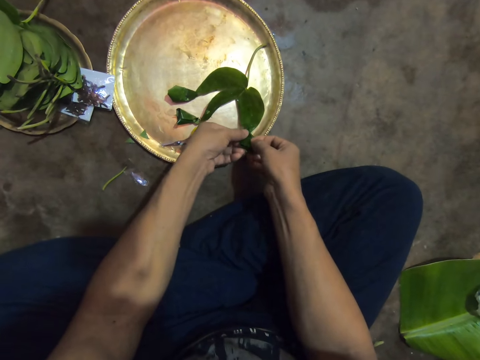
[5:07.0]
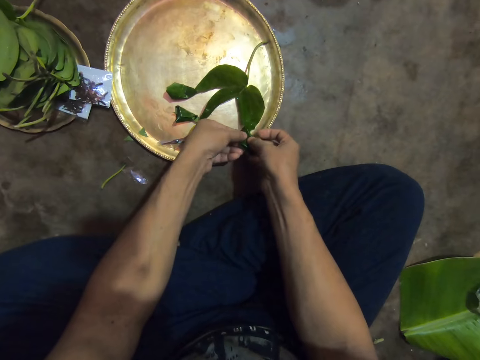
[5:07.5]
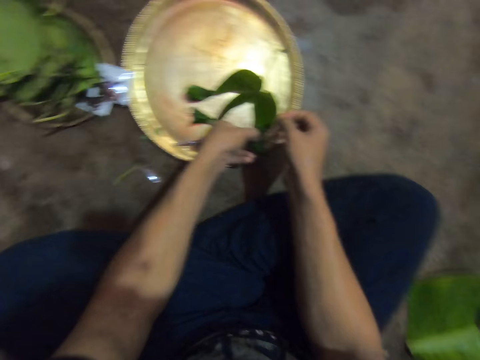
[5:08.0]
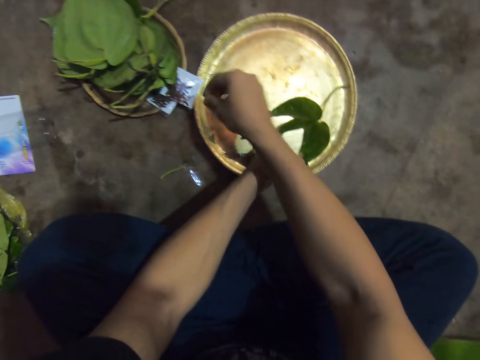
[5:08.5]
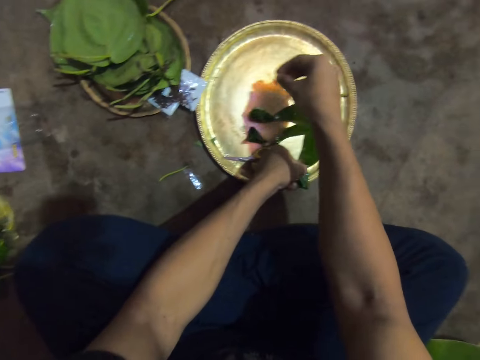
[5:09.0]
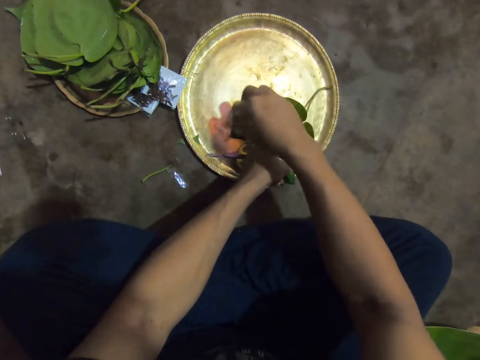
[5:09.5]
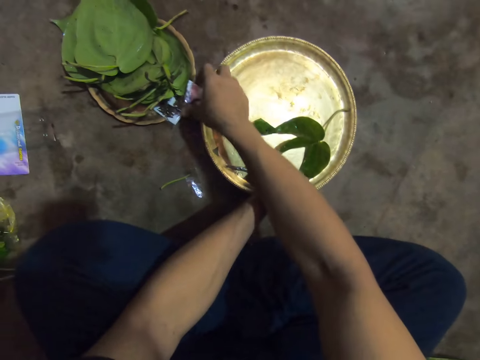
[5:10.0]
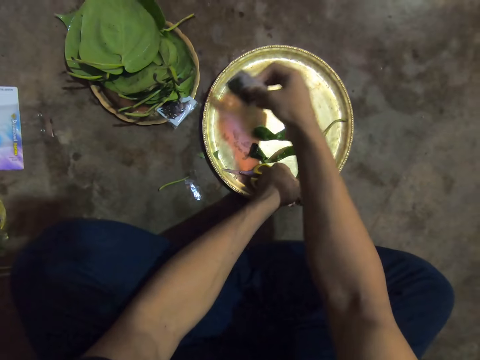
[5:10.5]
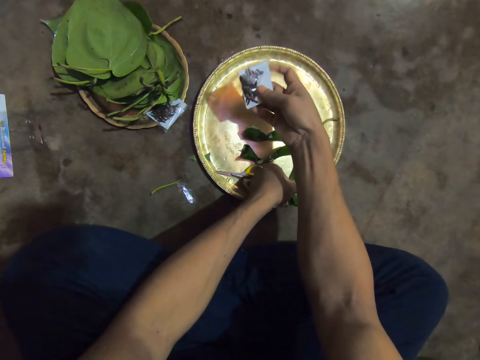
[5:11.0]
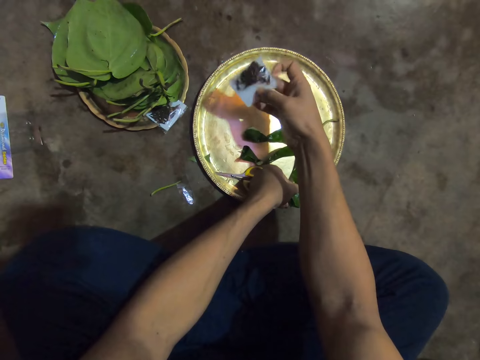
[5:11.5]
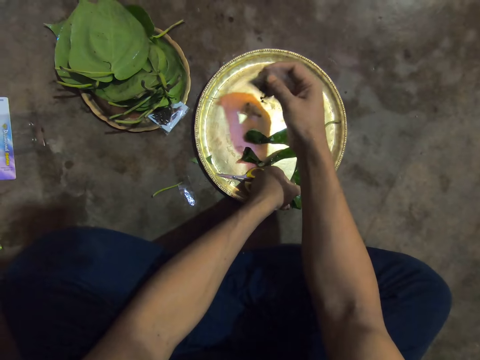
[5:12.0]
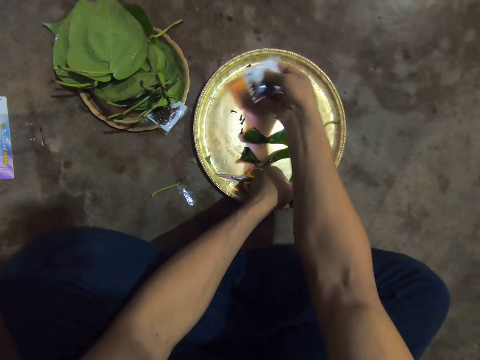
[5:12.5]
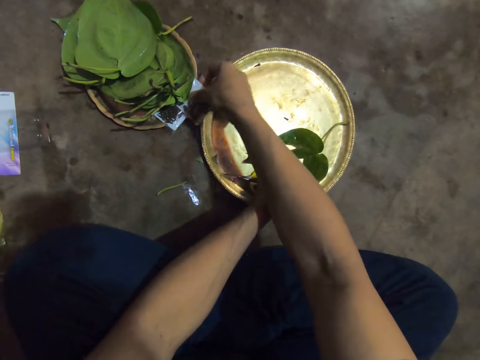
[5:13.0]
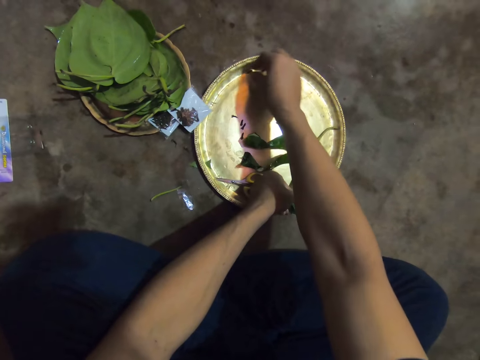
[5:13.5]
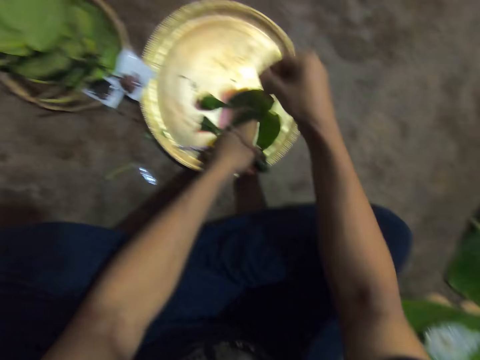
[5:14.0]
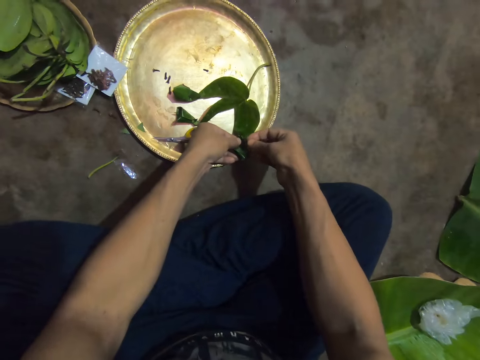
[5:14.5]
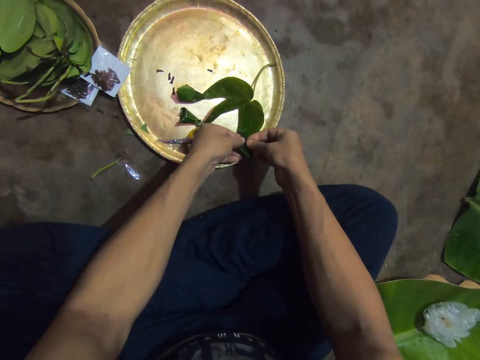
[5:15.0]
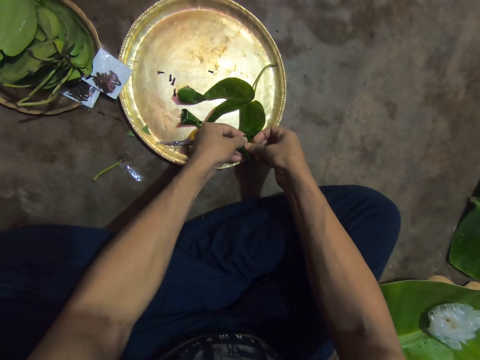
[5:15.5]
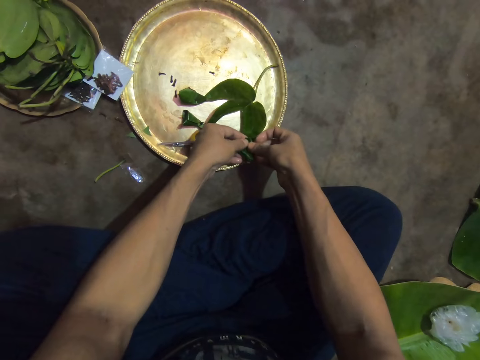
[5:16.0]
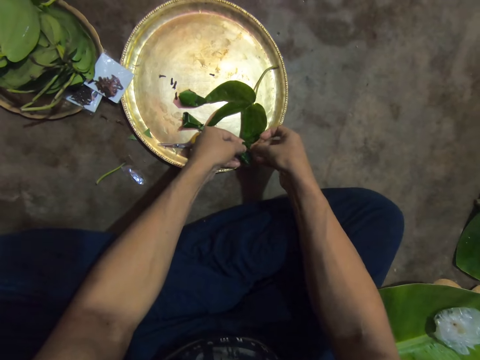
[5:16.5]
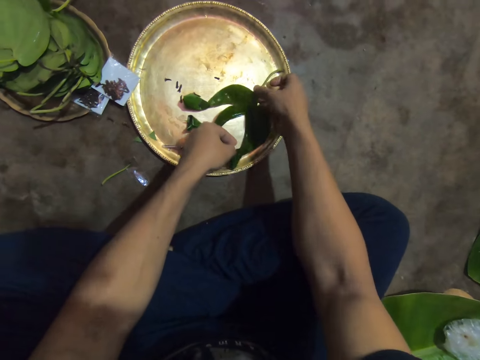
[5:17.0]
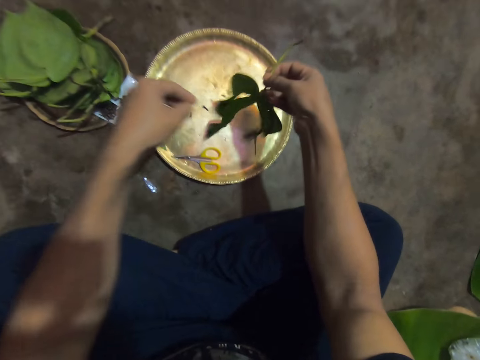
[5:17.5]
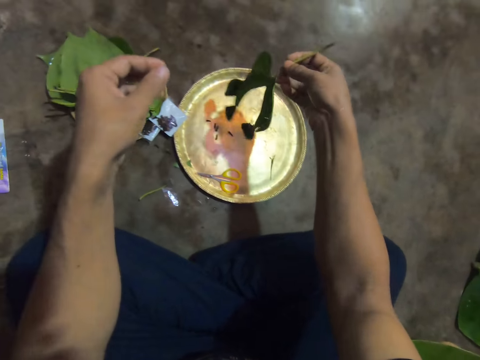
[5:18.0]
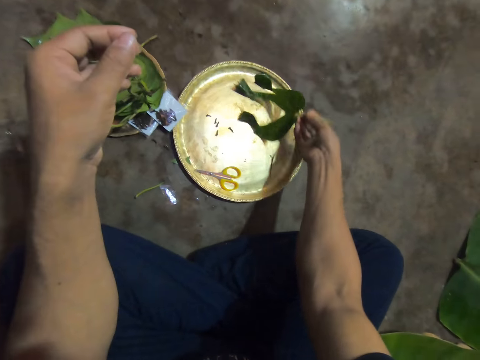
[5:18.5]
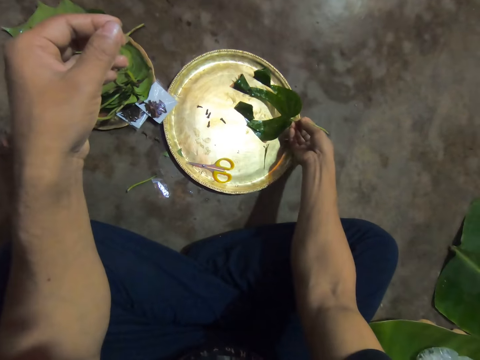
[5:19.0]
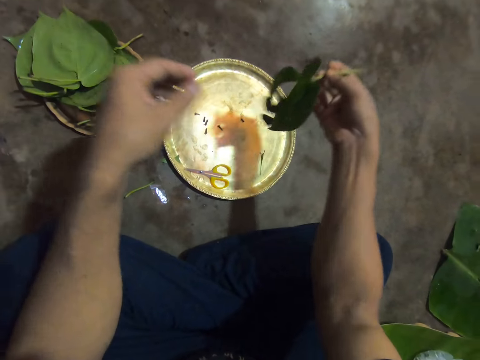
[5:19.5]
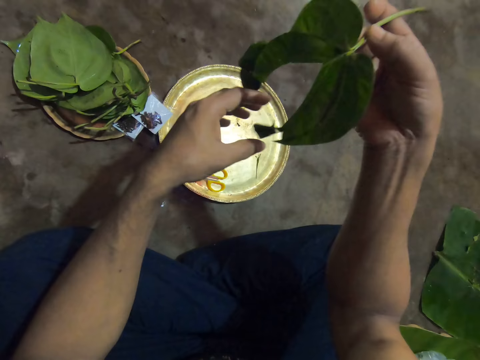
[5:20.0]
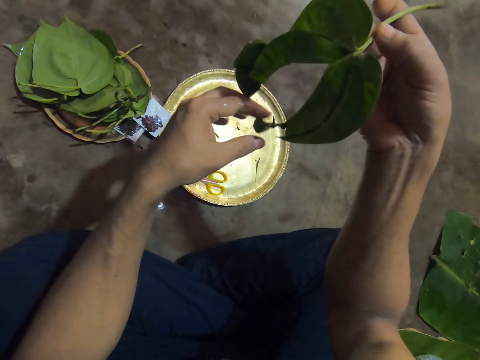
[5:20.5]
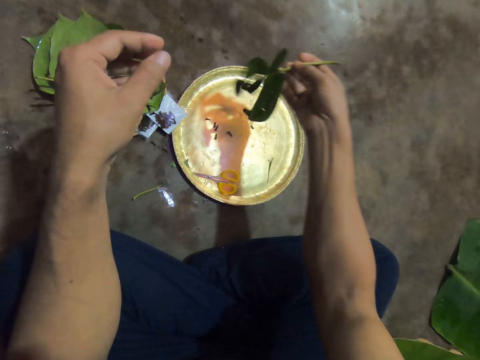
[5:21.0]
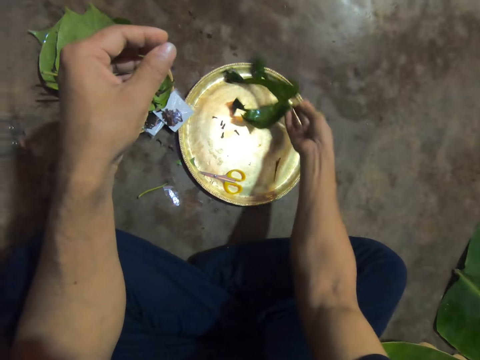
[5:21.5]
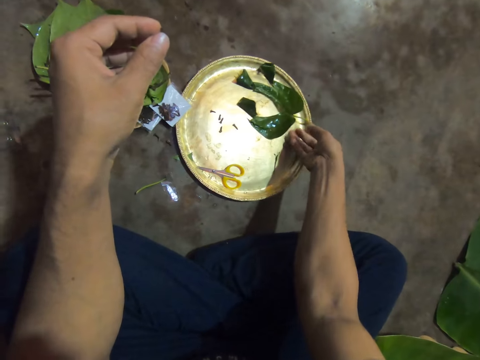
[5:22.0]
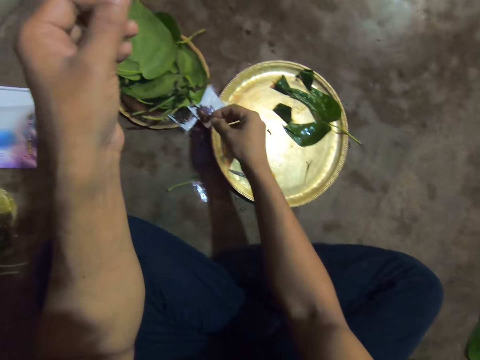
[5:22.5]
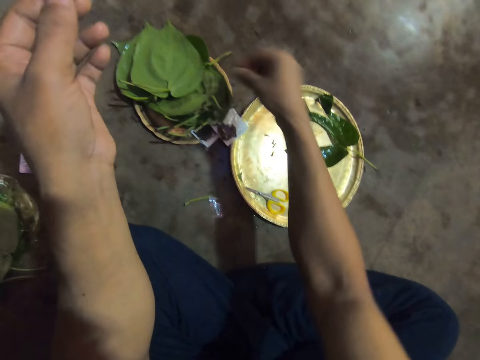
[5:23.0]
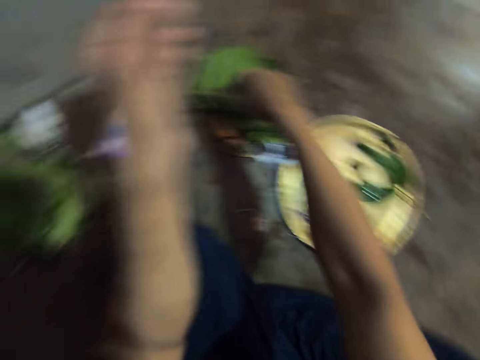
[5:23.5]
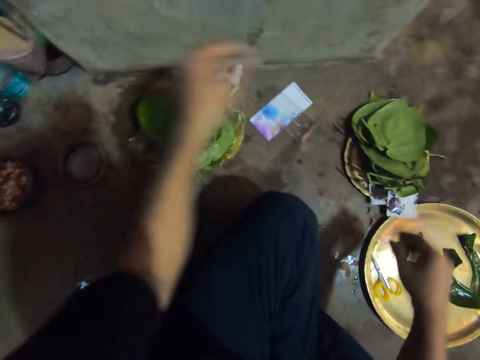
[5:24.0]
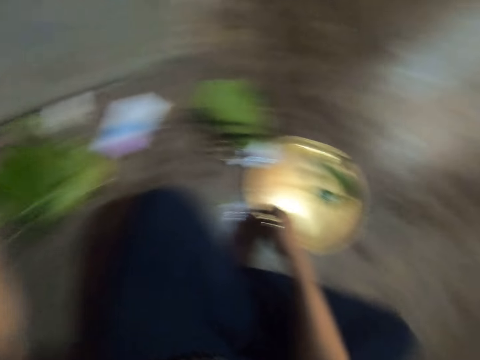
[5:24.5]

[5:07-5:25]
The camera wearer holds the leaves with his left hand. He picks a pack of pins from a tray with his right hand. He pours some pins from the pack of pins to the tray with his right hand. He drops the pack of pins on the tray with his right hand. He picks a pin from the tray with his right hand. He pins the leaves in his left hand together with the pin in his right hand. He holds the leaves with both hands. He picks the leaves from the tray with his right hand. He places the leaves from the tray with his right hand. He picks the leaves from the tray with his right hand. He holds the leaves. He touches the leaves in his right hand with his left hand. He places the leaves on the tray with his right hand. He touches a leaf with his right hand.

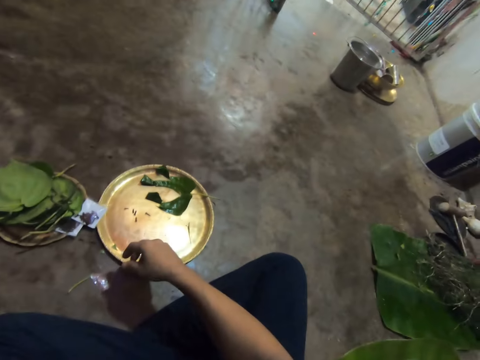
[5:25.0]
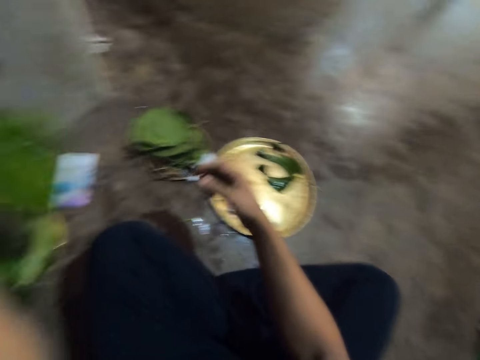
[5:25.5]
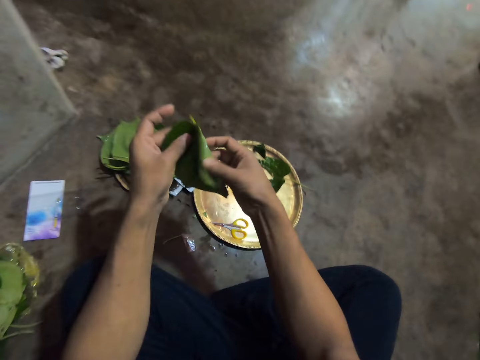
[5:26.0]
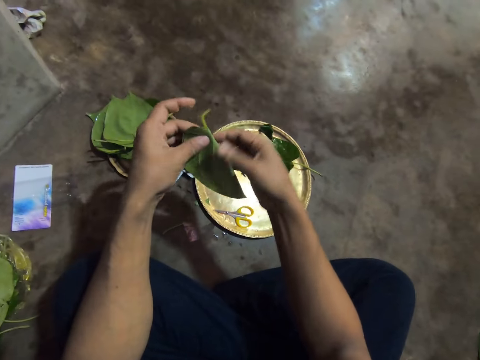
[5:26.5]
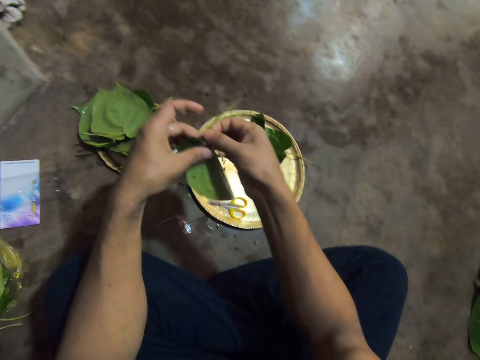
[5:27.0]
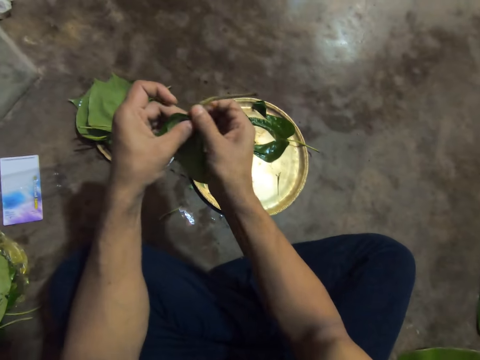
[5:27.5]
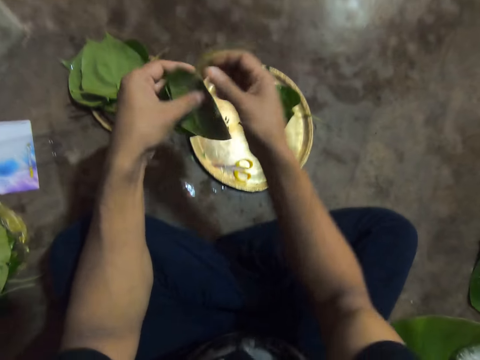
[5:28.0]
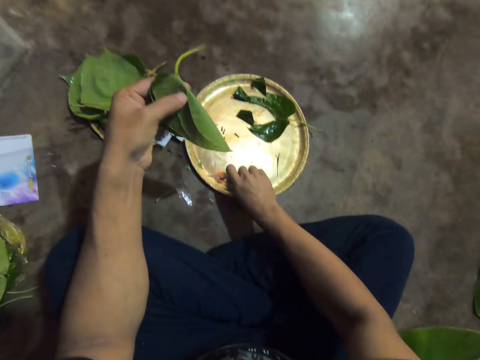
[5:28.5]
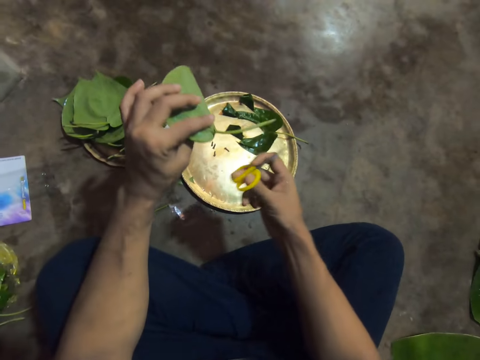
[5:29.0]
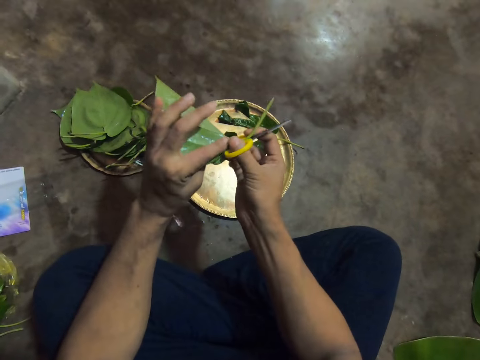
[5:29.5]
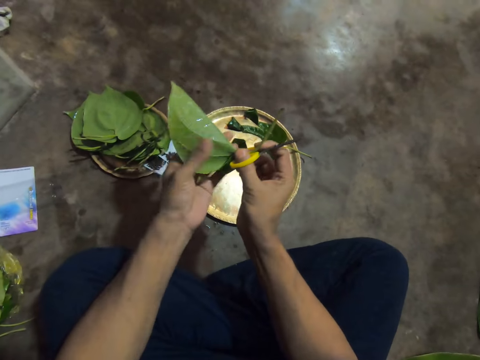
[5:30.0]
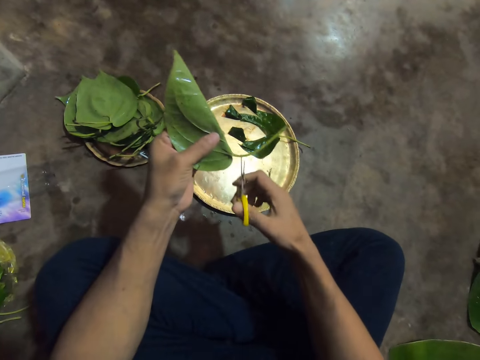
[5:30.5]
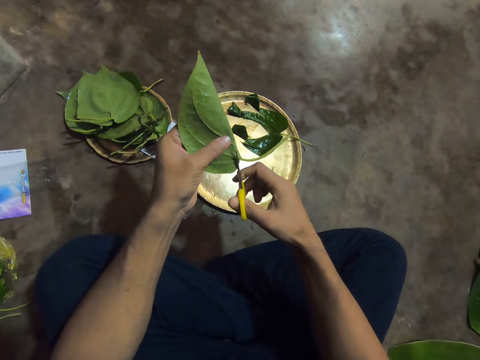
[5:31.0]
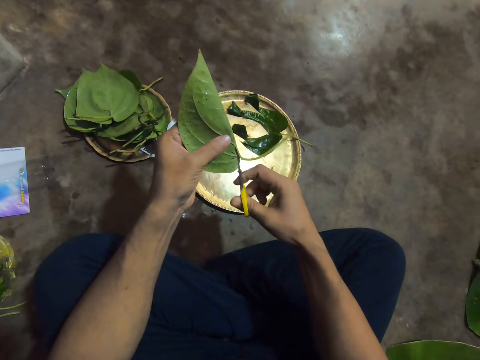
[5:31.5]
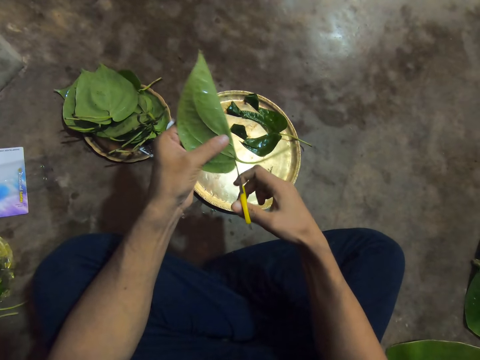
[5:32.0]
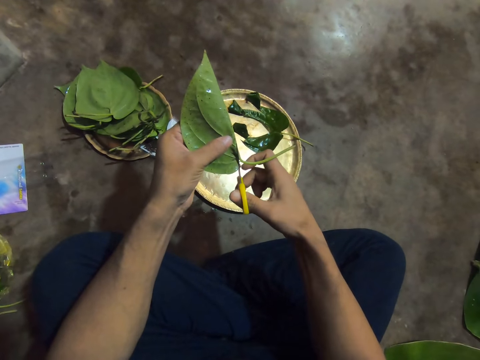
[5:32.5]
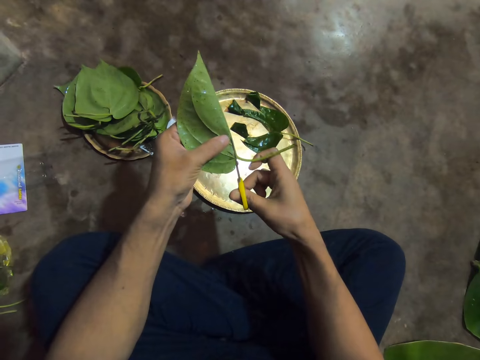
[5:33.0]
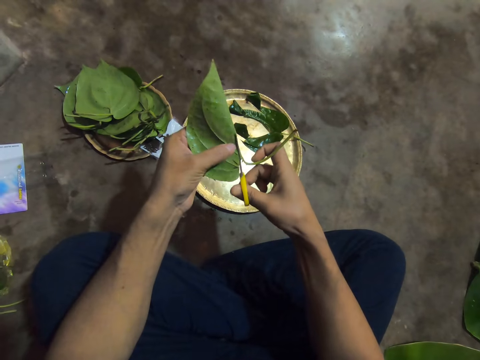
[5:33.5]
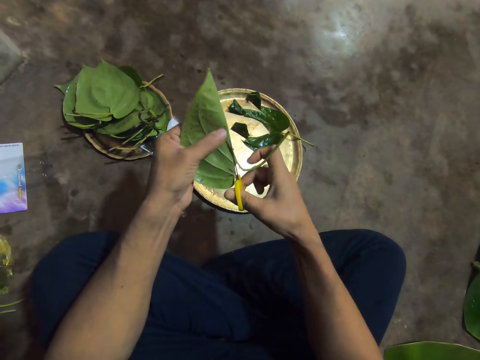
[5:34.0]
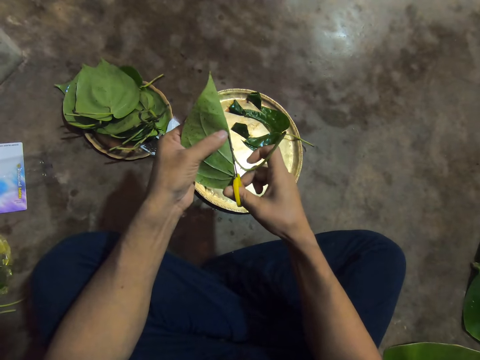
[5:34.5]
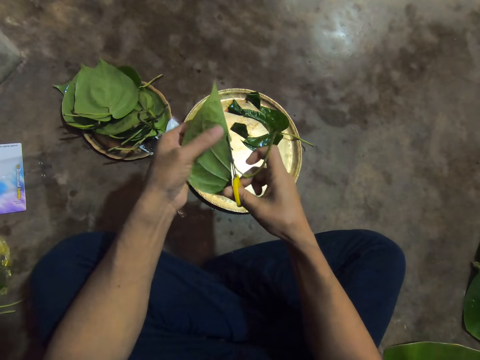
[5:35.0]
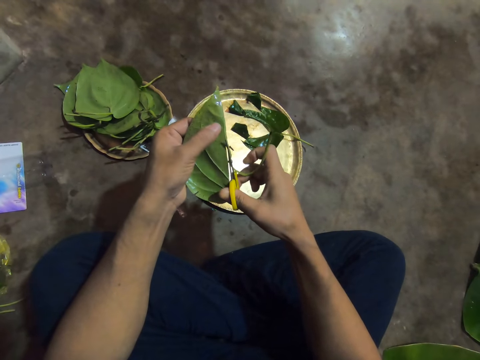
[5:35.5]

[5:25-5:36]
The camera wearer picks a leaf from a pile of leaves with his left hand. He folds the leaf with both hands. He holds the leaf with his left hand. He picks a pair of scissors from the tray with his right hand. He passes the leaf from his left hand to his right hand. He passes the leaf from his right hand to his left hand. He cuts the leaf stalk in his left hand with the pair of scissors in his right hand.
